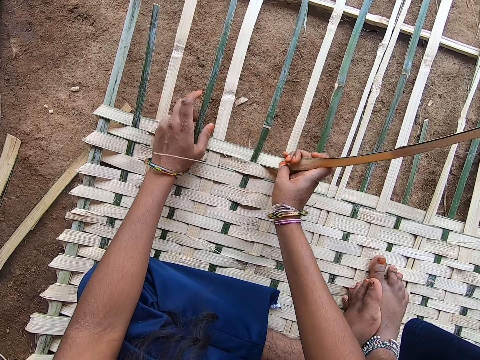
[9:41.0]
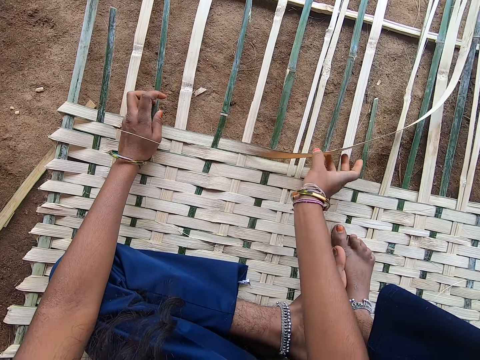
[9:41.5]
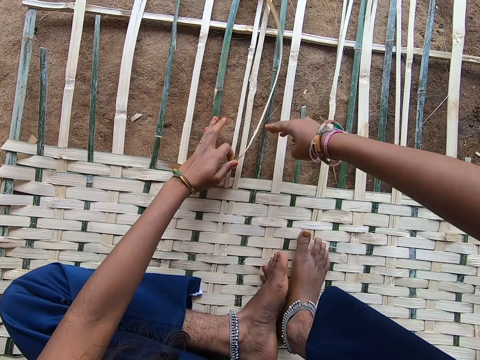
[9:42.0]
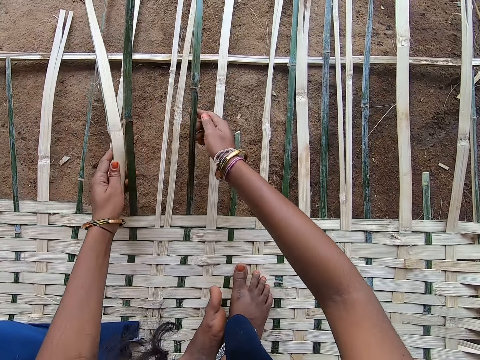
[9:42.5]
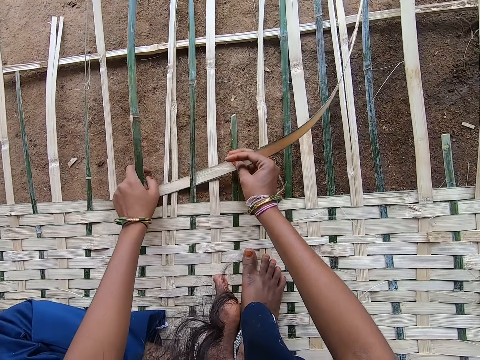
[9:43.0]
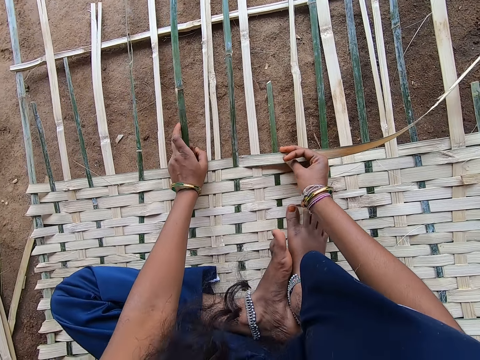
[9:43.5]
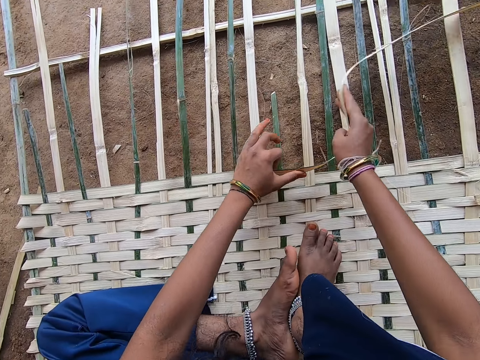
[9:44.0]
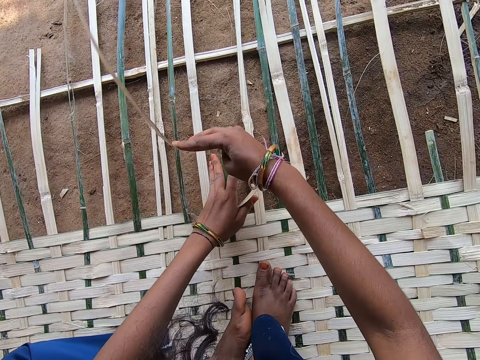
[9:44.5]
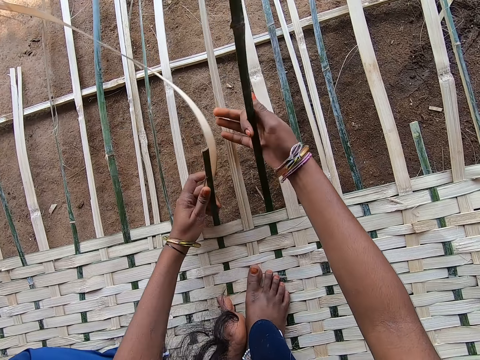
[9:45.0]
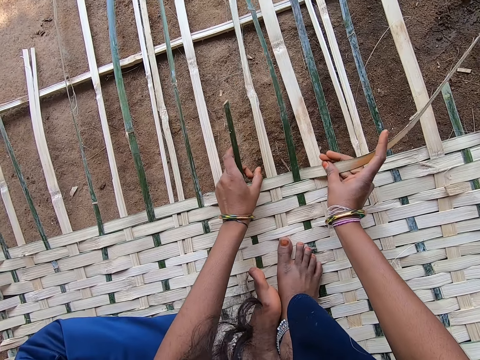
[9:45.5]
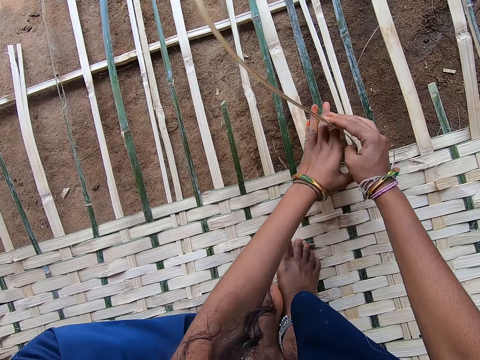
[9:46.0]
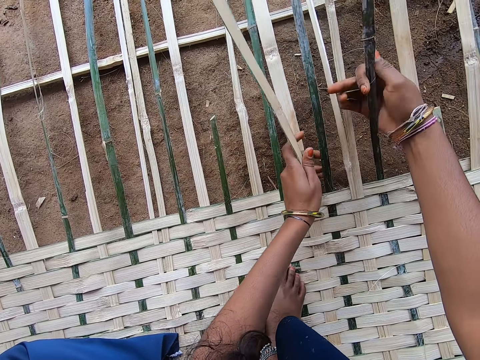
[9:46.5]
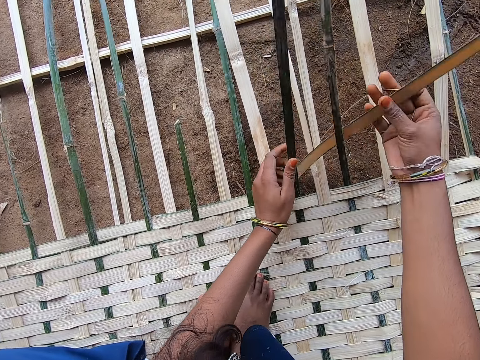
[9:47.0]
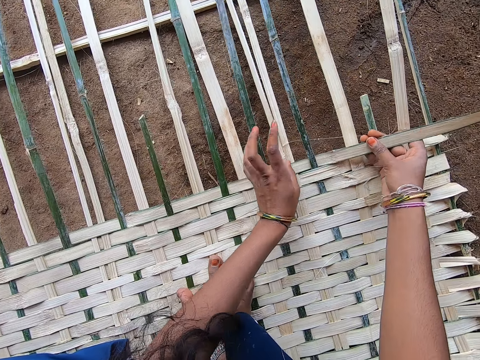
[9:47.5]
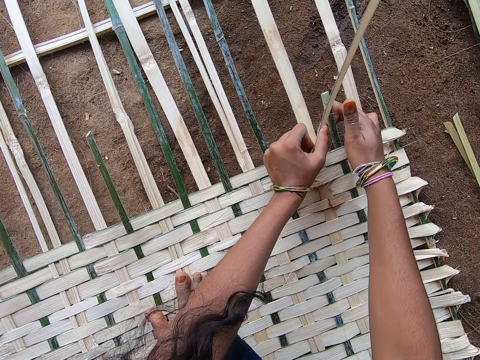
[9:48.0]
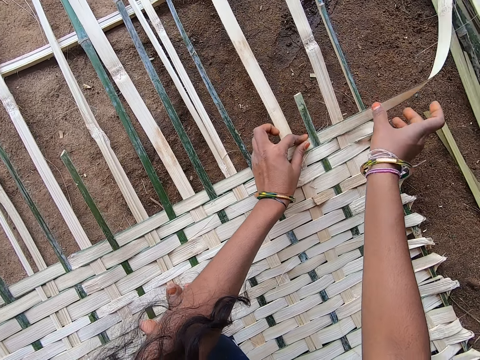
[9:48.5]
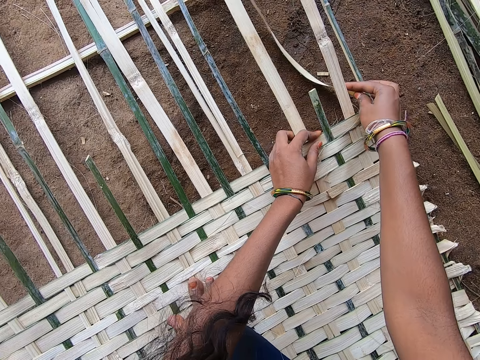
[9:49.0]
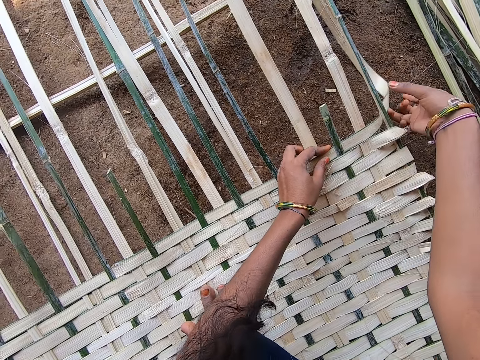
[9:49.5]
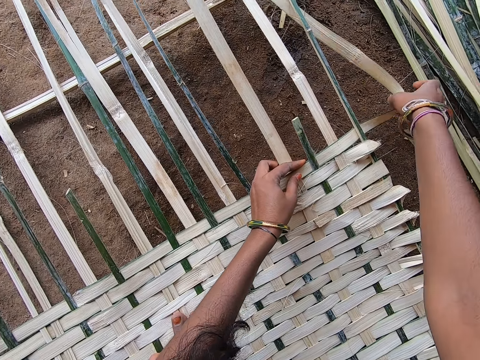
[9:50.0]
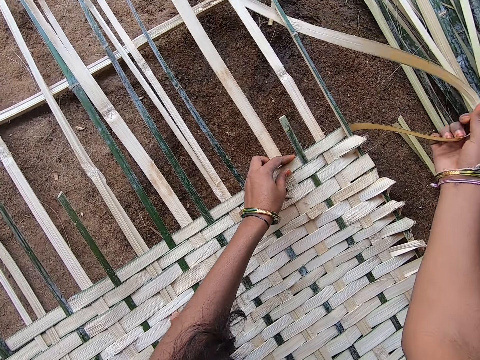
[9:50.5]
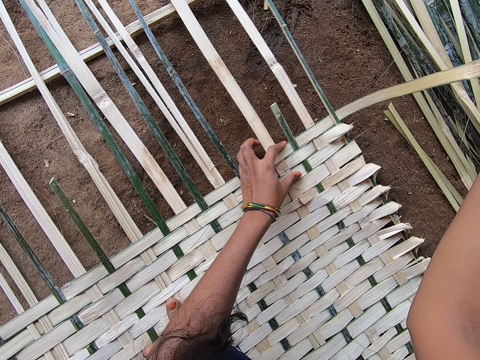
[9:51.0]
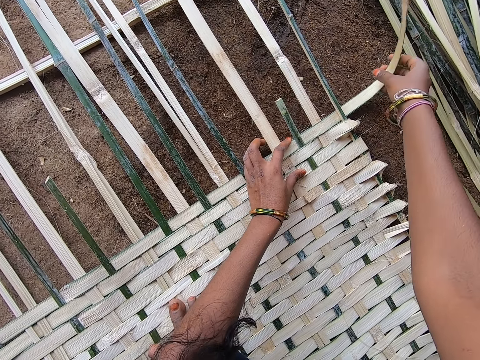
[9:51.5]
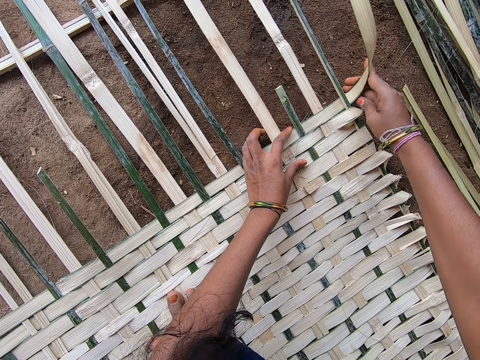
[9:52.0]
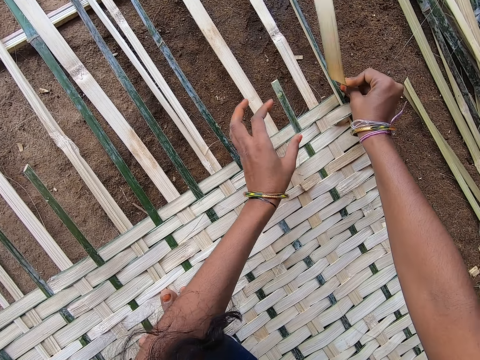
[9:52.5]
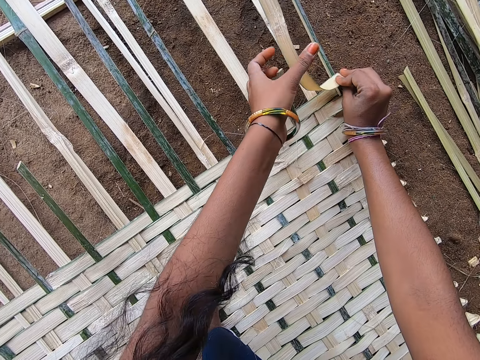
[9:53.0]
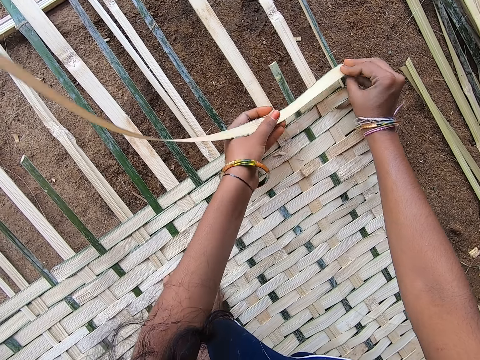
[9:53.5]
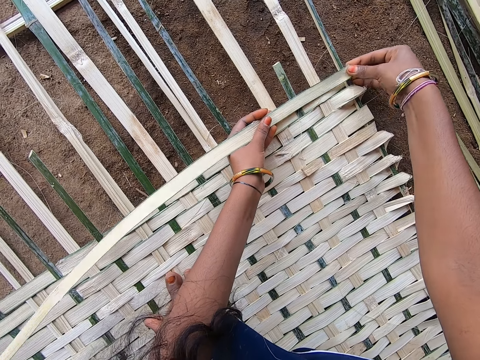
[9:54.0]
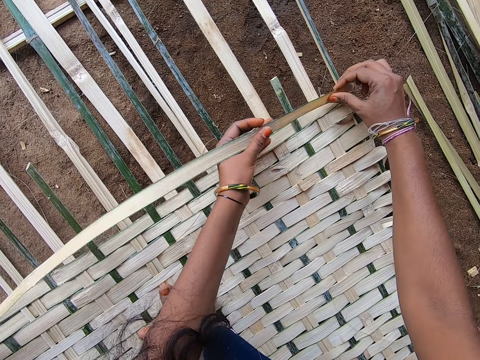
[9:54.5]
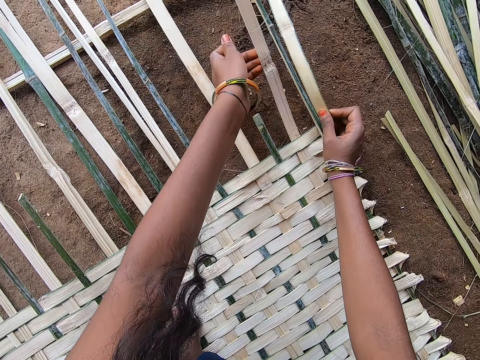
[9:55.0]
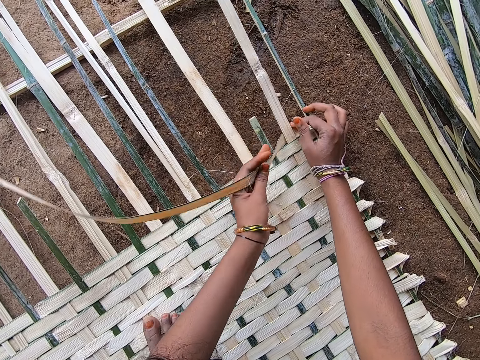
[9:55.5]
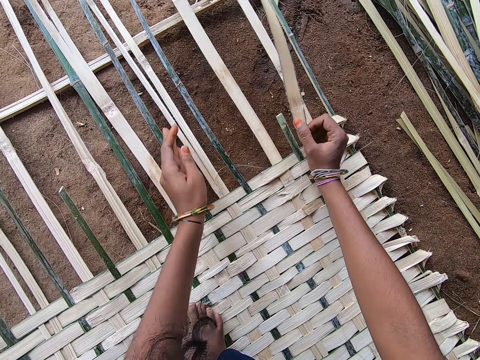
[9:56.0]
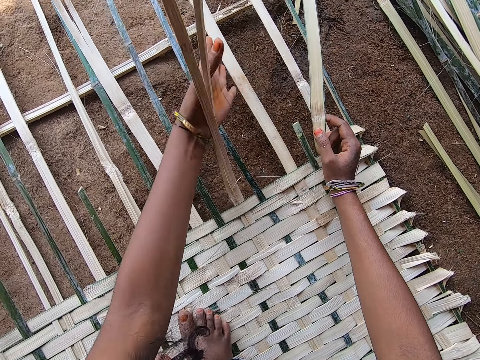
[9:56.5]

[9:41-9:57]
The camera wearer weaves the weave mat. They fold the palm leaf.

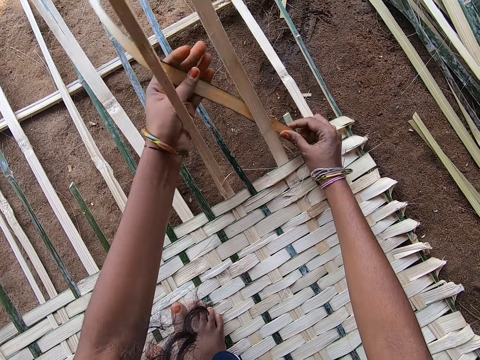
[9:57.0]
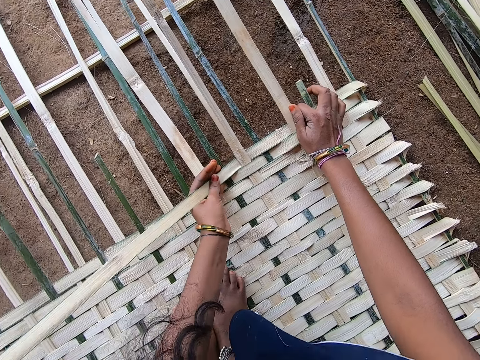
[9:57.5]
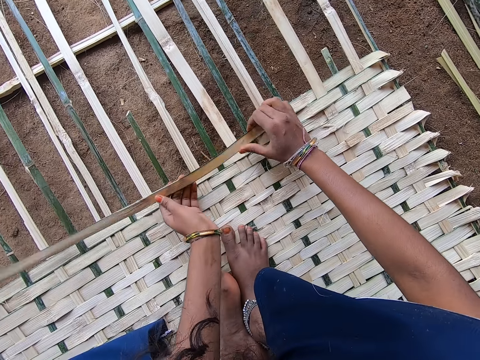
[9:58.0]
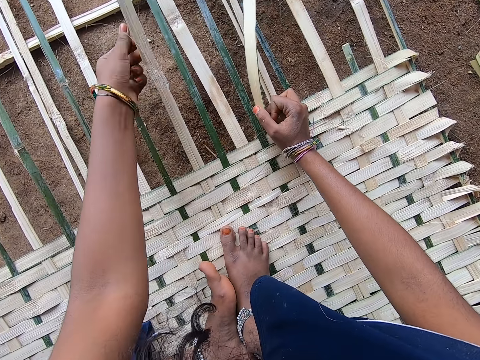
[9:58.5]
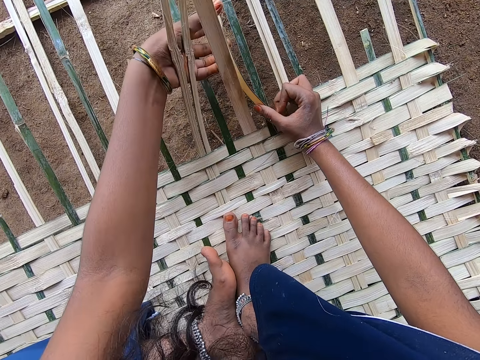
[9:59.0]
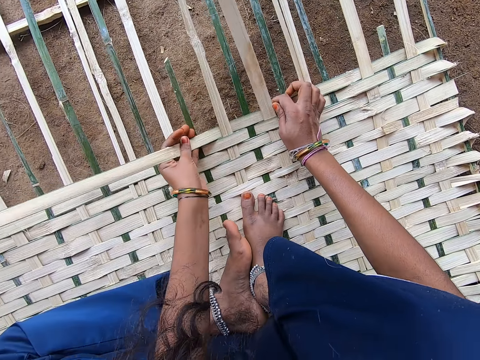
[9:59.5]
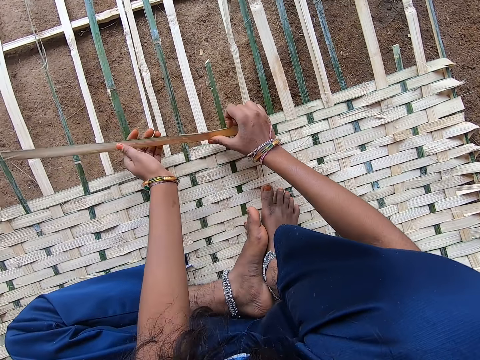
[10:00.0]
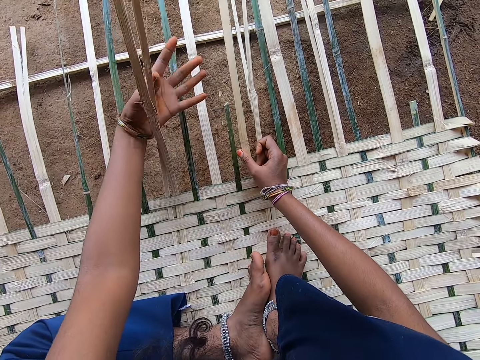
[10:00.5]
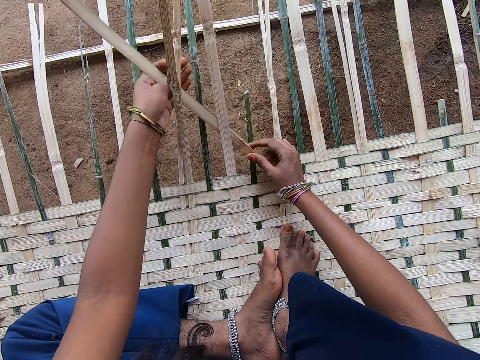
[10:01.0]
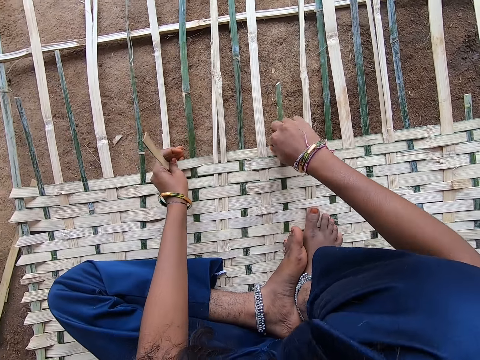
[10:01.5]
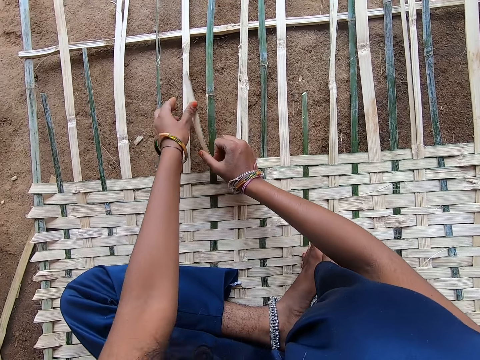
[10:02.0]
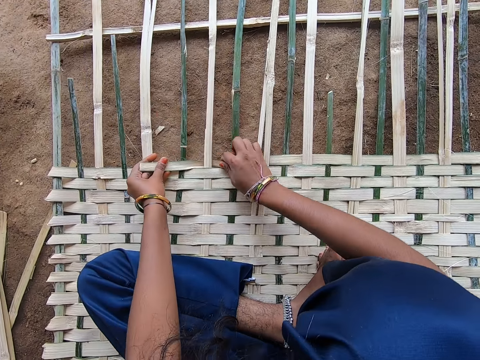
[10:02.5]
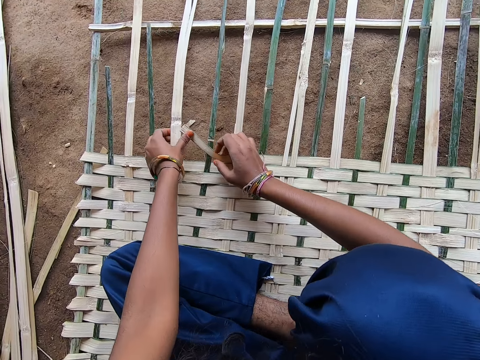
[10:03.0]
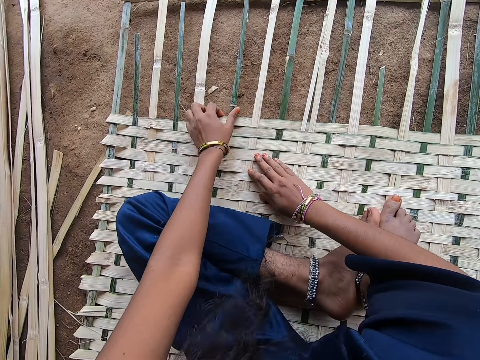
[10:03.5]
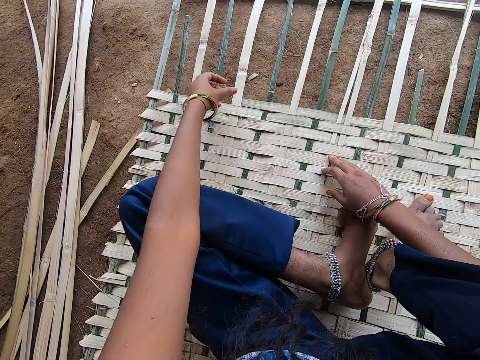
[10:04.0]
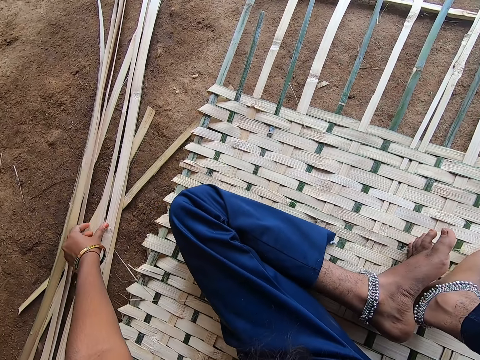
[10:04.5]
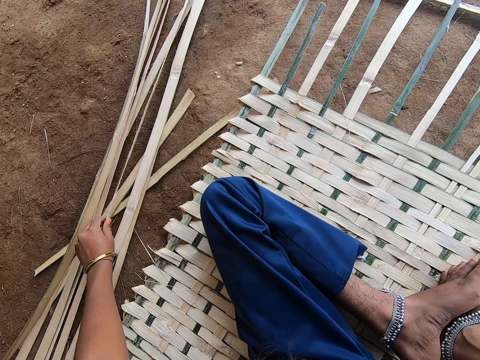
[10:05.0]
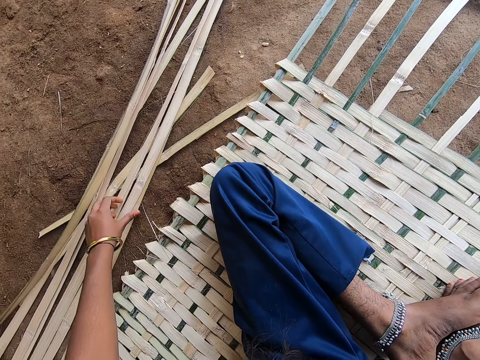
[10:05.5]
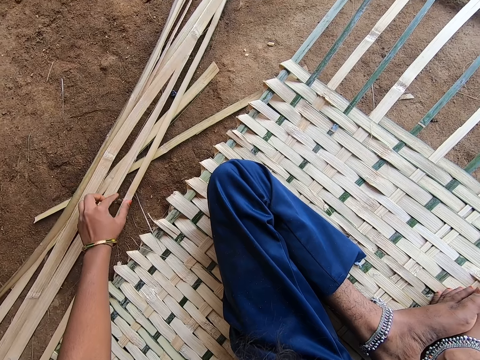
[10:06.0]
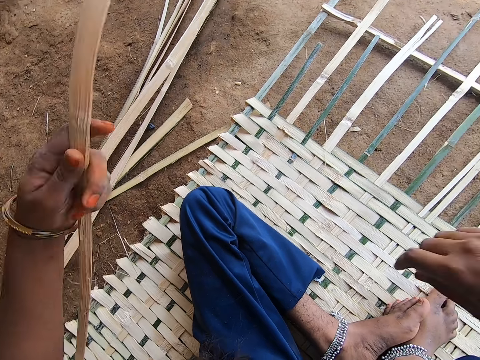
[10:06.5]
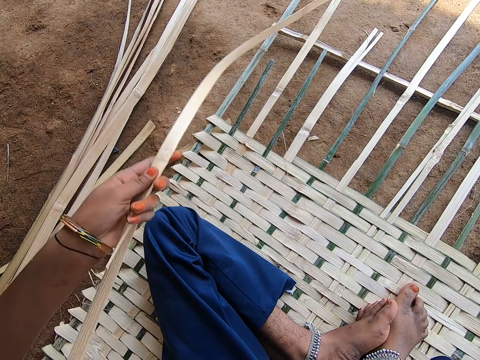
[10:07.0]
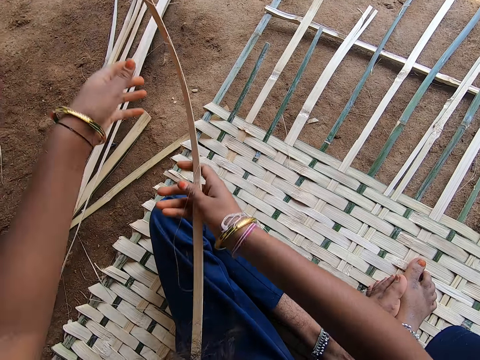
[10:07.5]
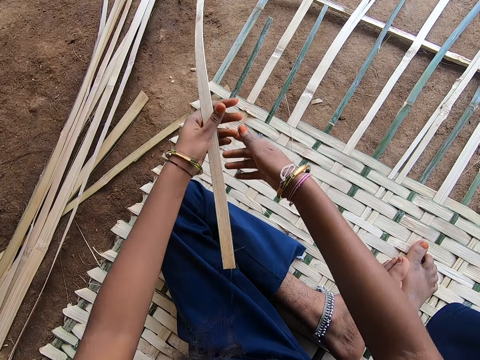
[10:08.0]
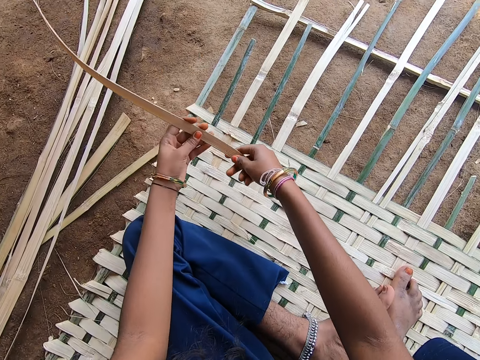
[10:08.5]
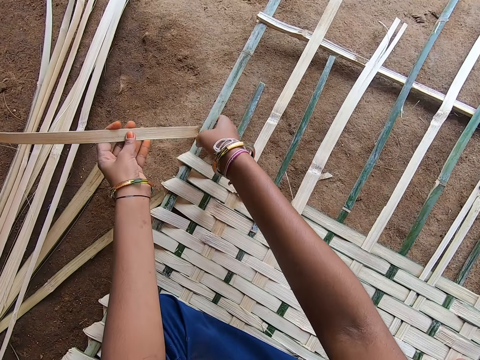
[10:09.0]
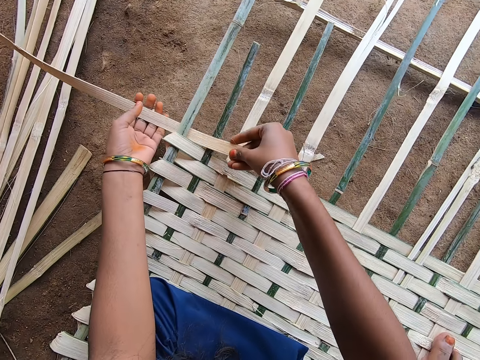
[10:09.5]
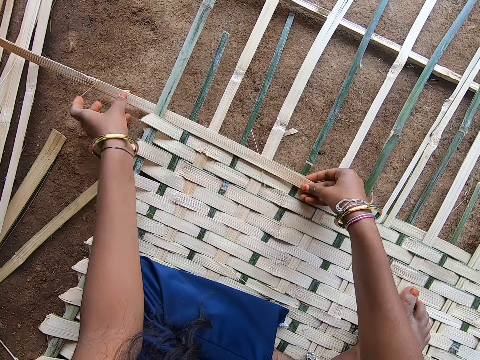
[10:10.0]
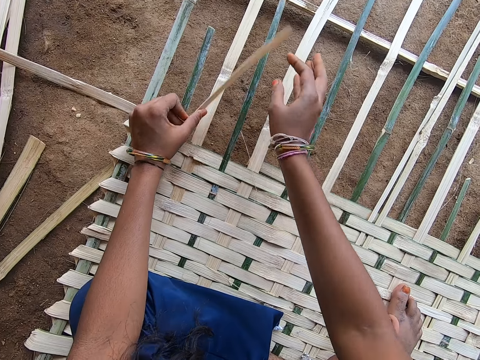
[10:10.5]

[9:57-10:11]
The camera wearer weaves the mat. They choose a reed from the ground. They take the reed or palm leaf from the ground. They hold the palm leaf with both hands. They weave the reed with hands.
